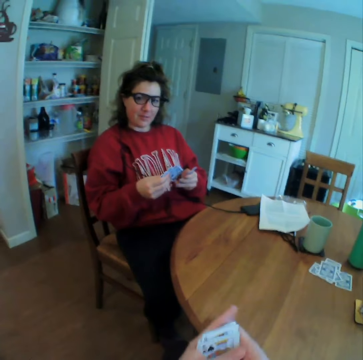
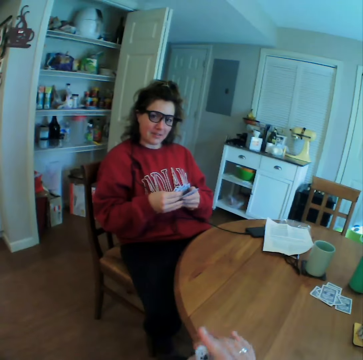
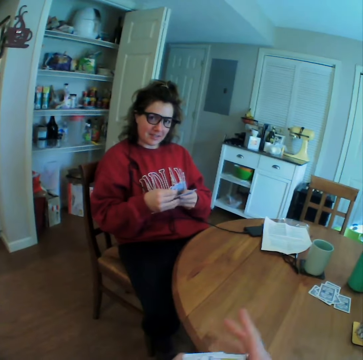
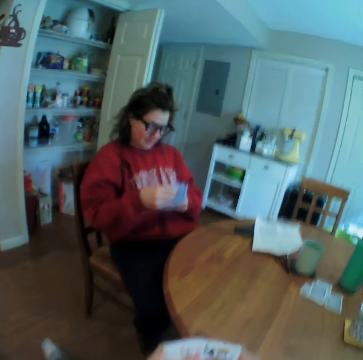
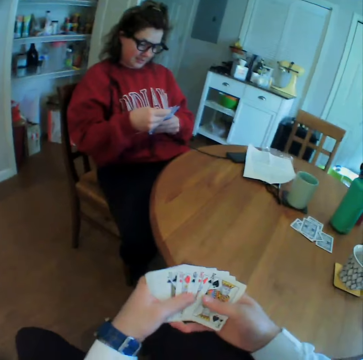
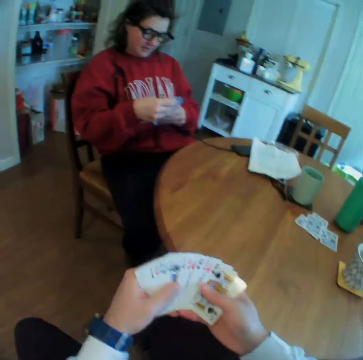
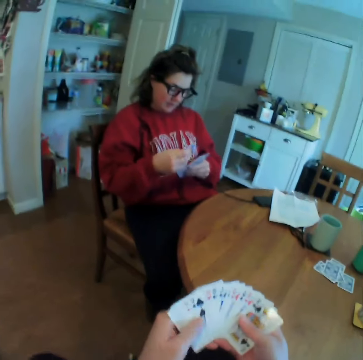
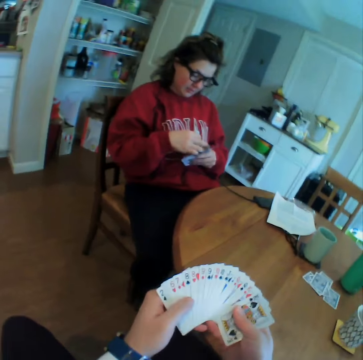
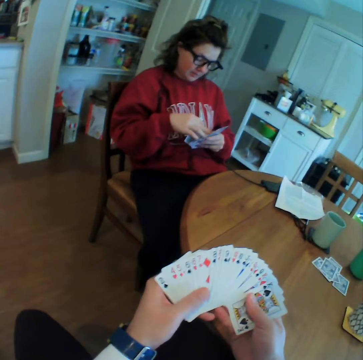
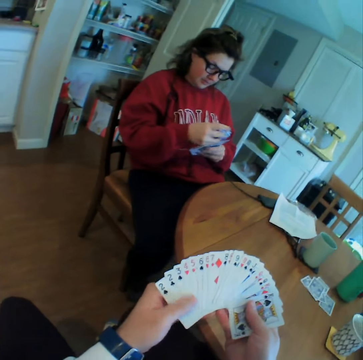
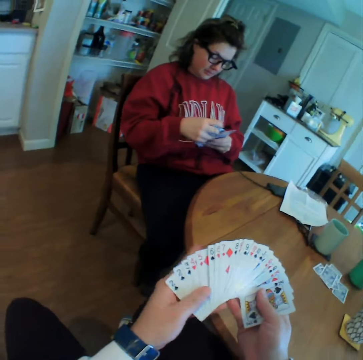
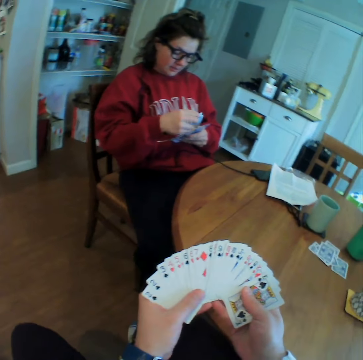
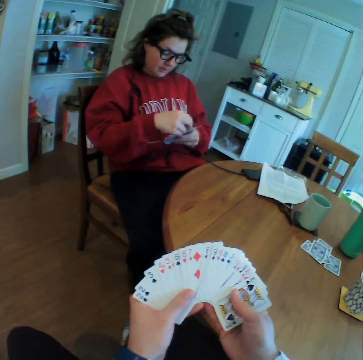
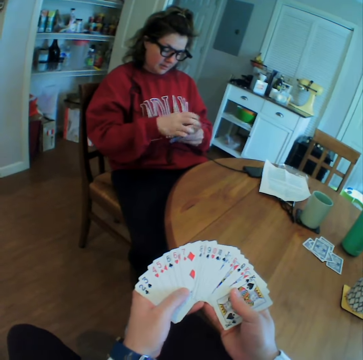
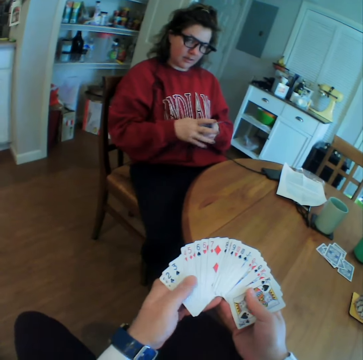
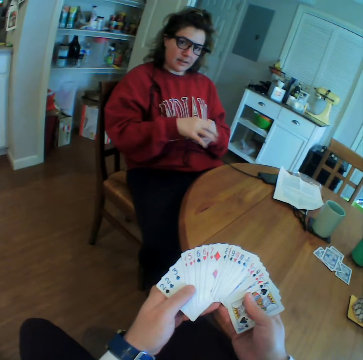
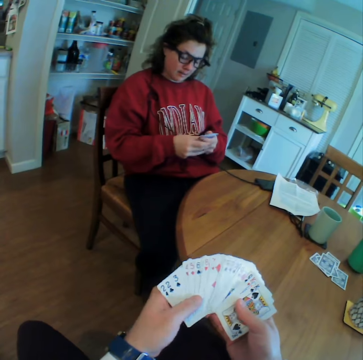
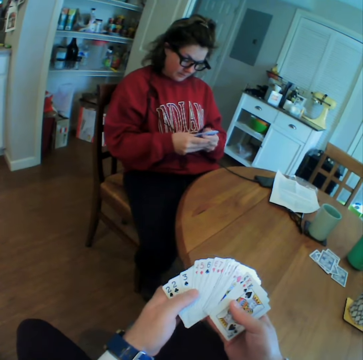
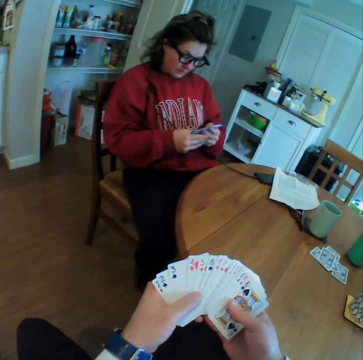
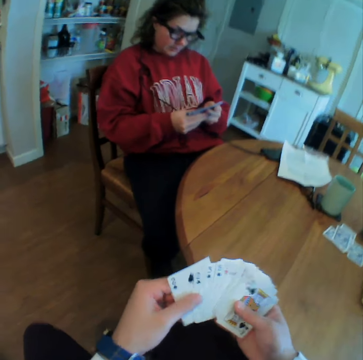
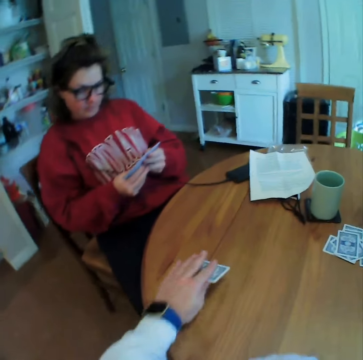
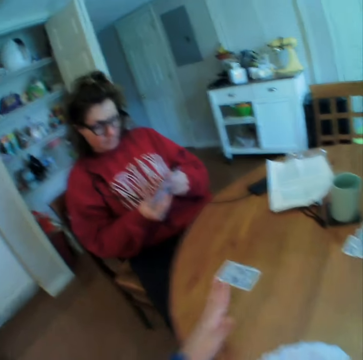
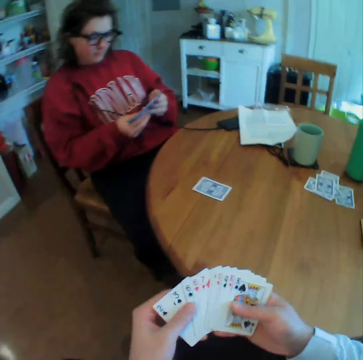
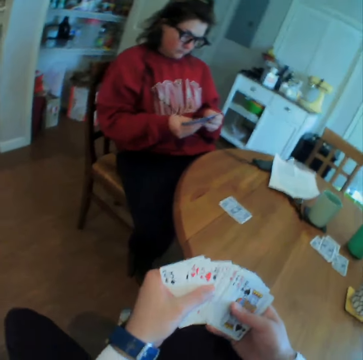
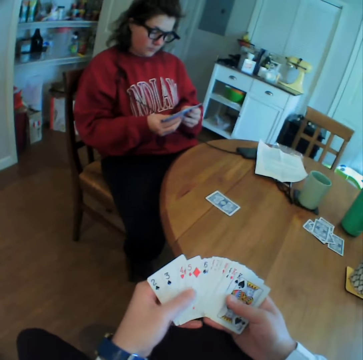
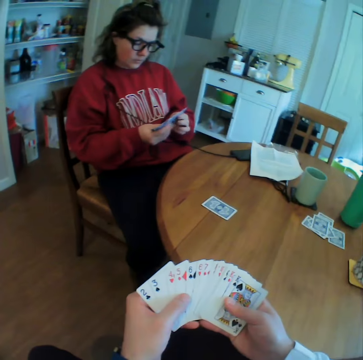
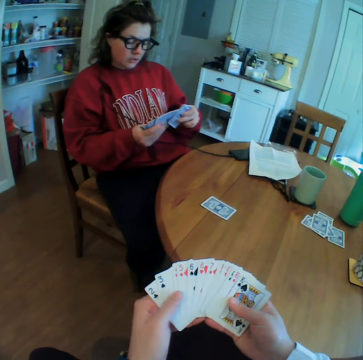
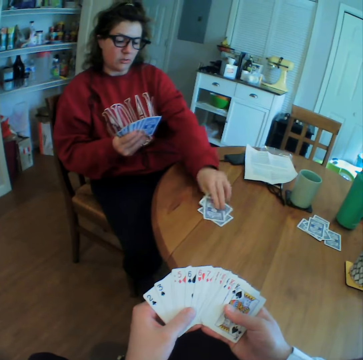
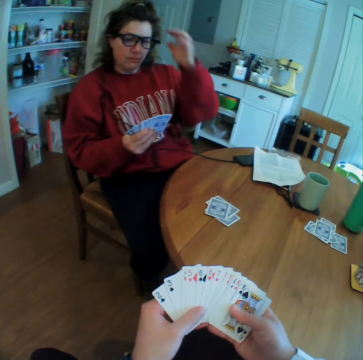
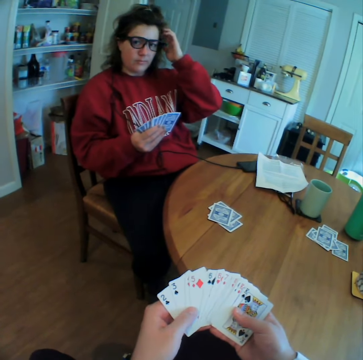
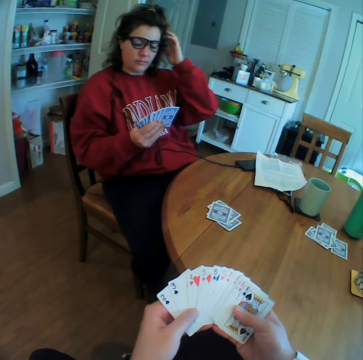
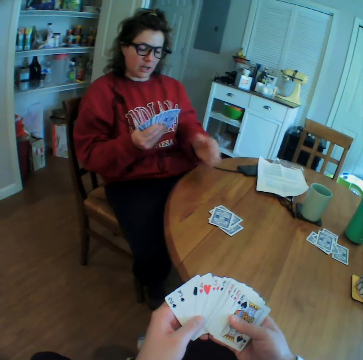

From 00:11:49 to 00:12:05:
The camera wearer drops a card on the table. A lady drops two cards on the table. The lady lifts her hand.

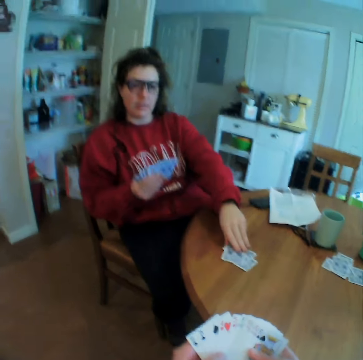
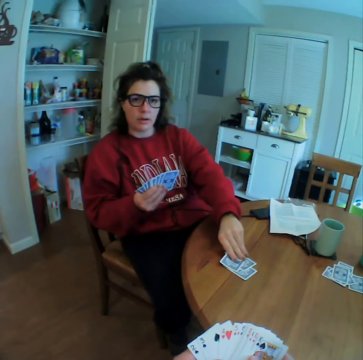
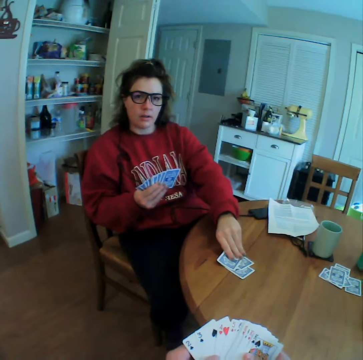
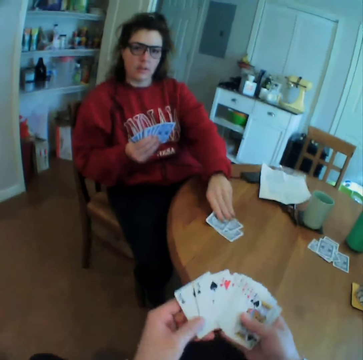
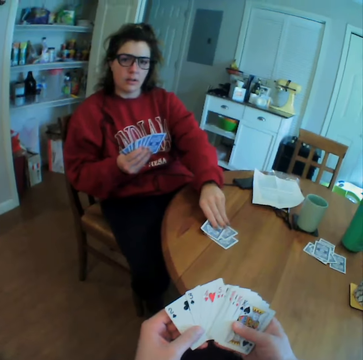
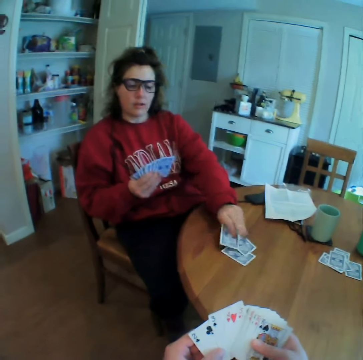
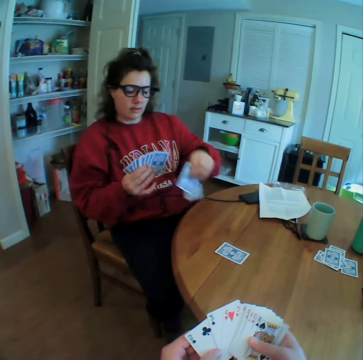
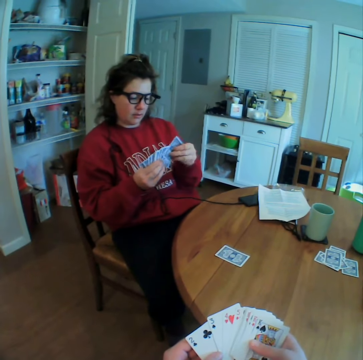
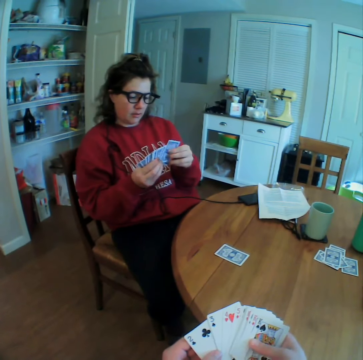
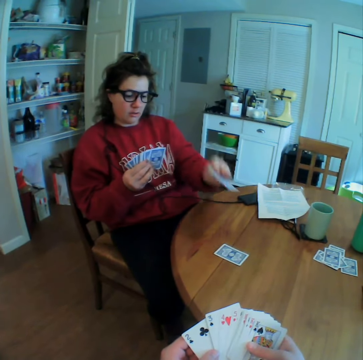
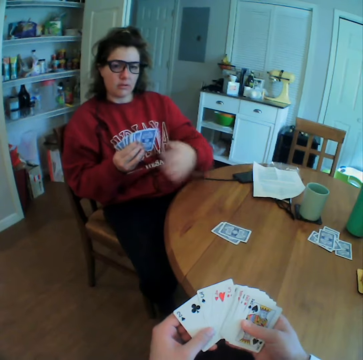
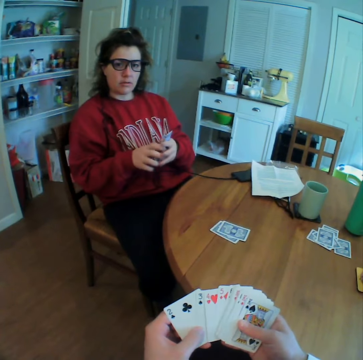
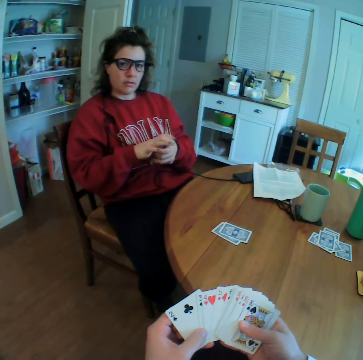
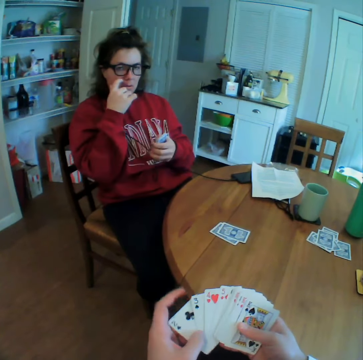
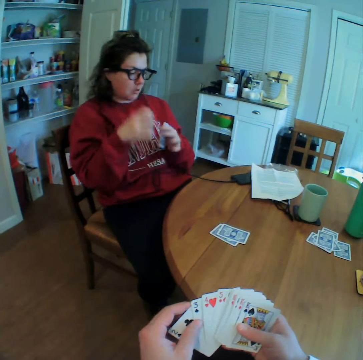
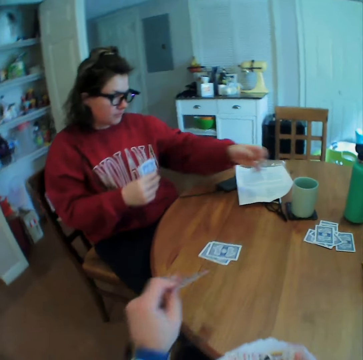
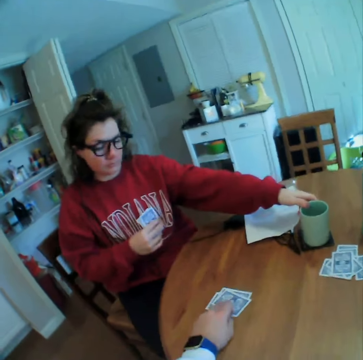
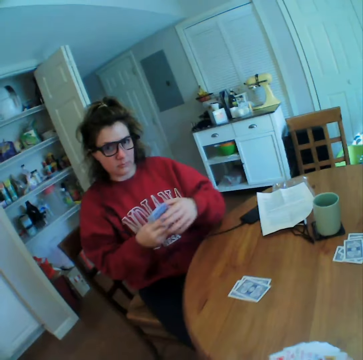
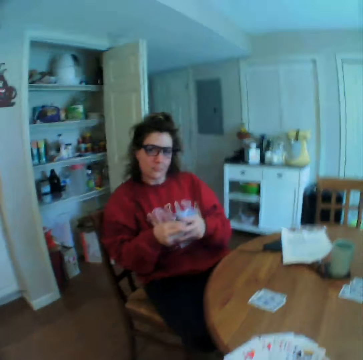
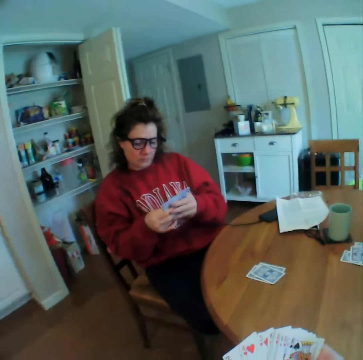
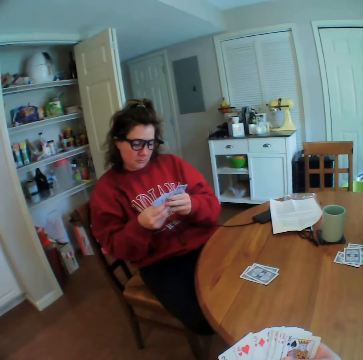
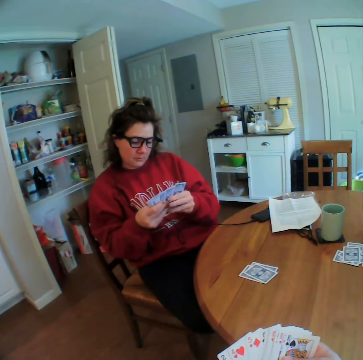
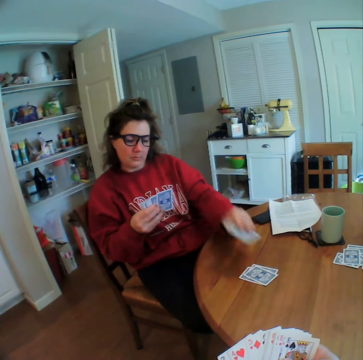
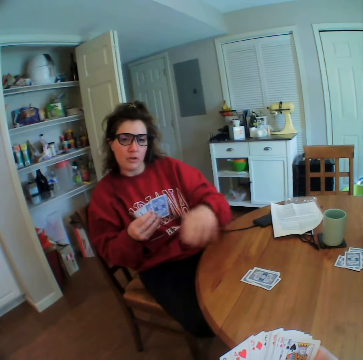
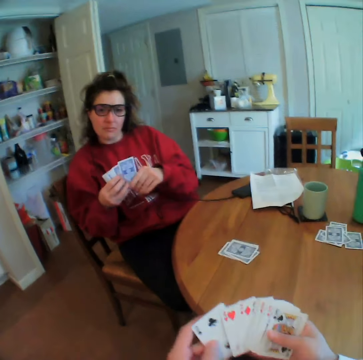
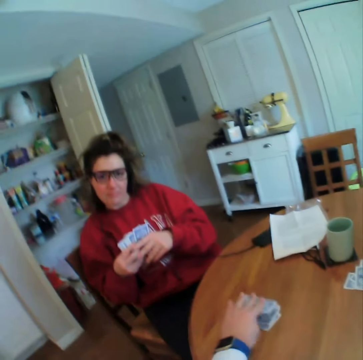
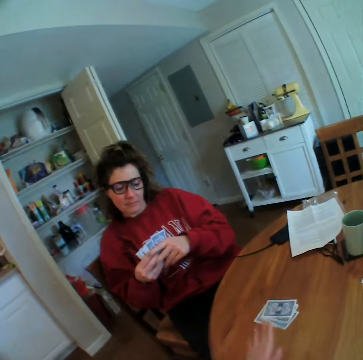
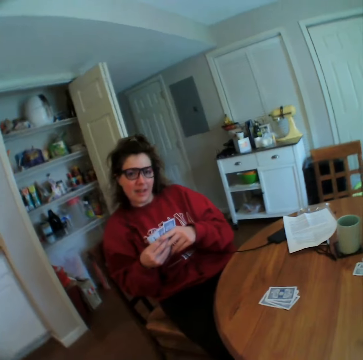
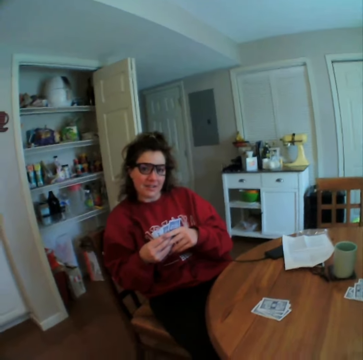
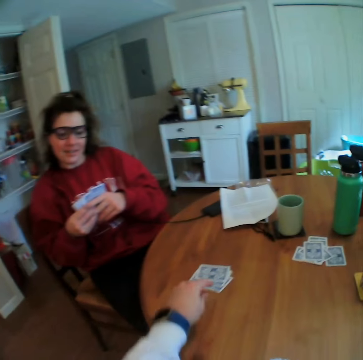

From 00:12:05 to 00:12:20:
A lady puts down her hand. The lady holds a card, takes back the two dropped cards and looks at the cards. The lady drops a card on the table. The lady scratches her face and holds the cup. The camera wearer drops a card on the table. The lady drops a card on the table. The camera wearer drops a card on the table.

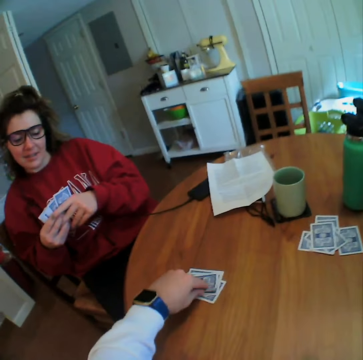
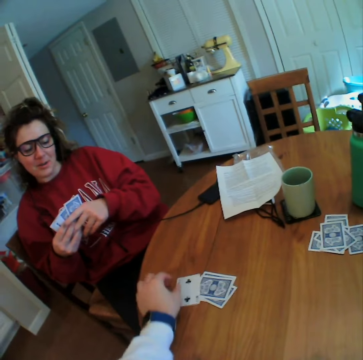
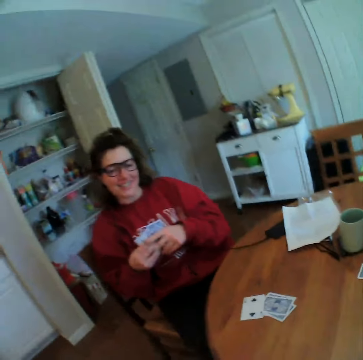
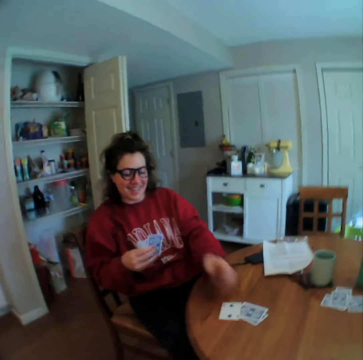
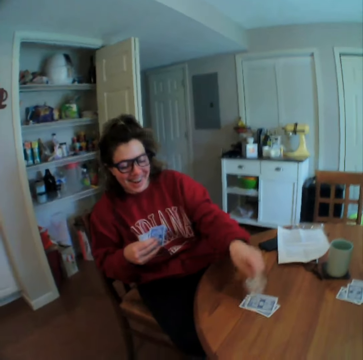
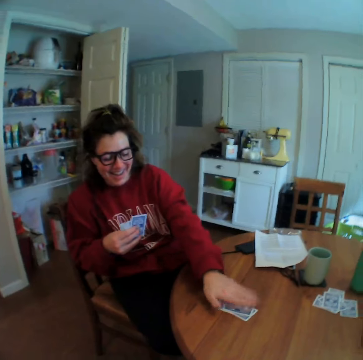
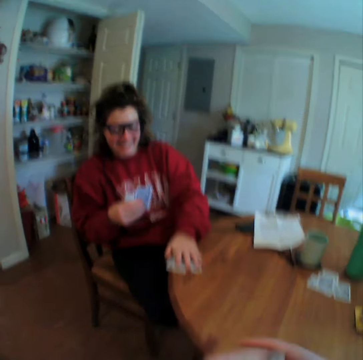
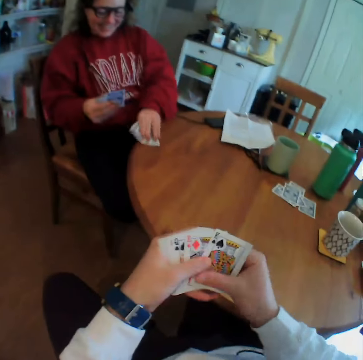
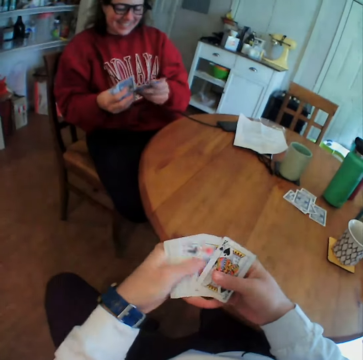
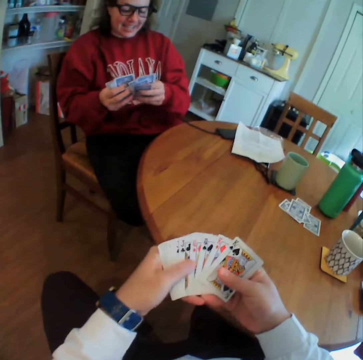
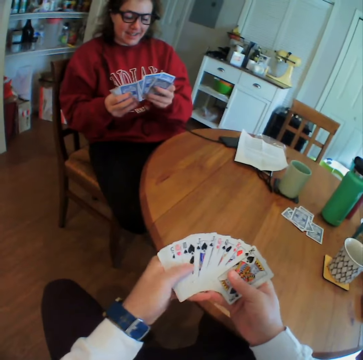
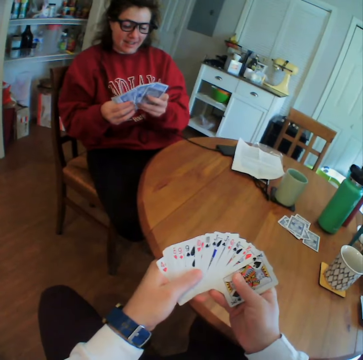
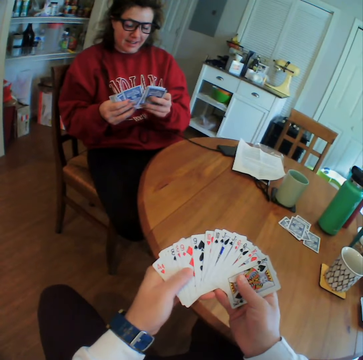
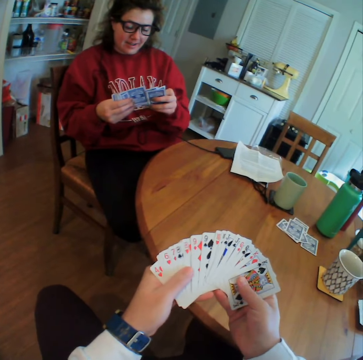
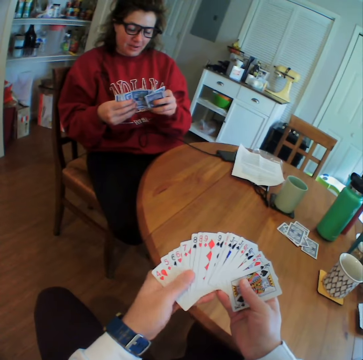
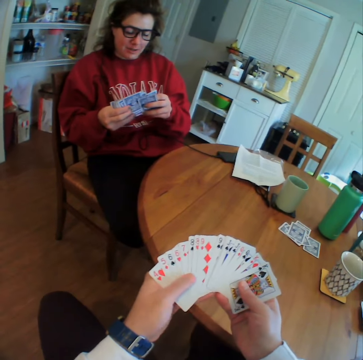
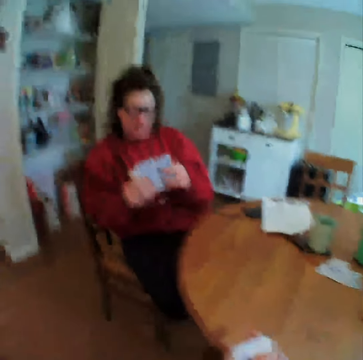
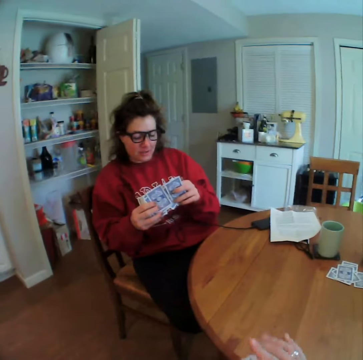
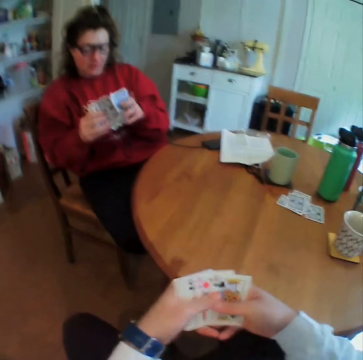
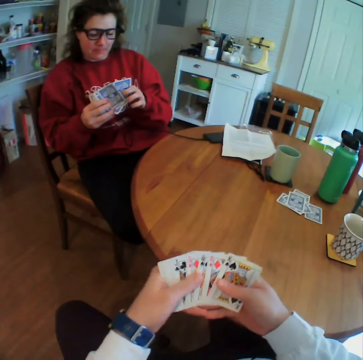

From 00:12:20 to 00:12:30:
The camera wearer turns the card. A lady turns the same card again and picks up all the dropped cards.
